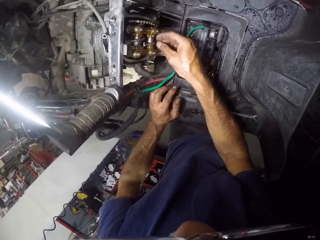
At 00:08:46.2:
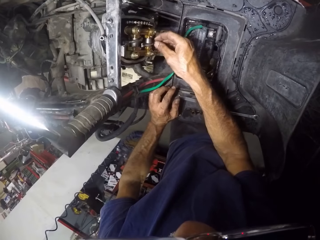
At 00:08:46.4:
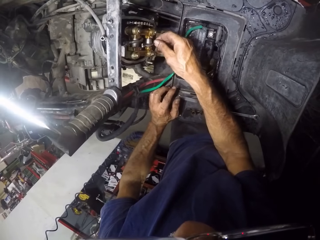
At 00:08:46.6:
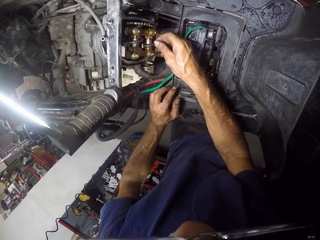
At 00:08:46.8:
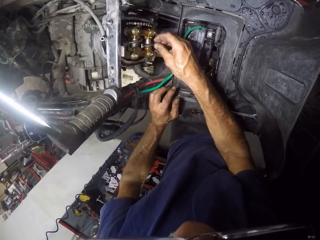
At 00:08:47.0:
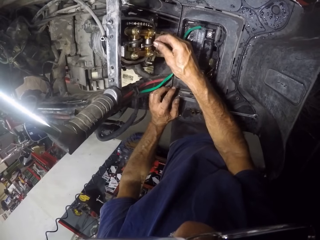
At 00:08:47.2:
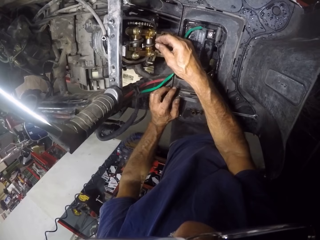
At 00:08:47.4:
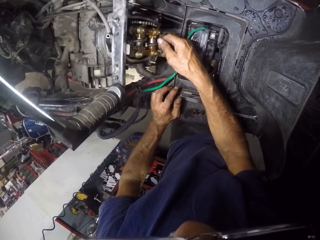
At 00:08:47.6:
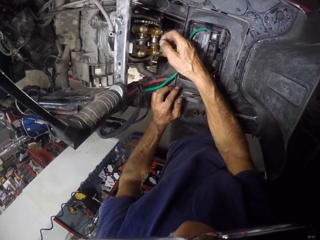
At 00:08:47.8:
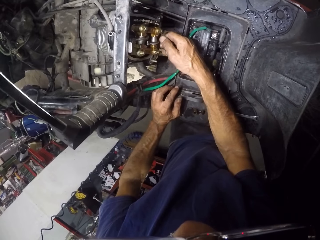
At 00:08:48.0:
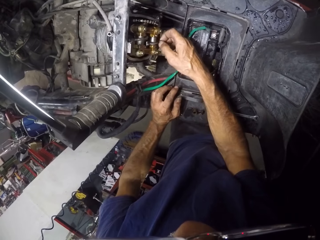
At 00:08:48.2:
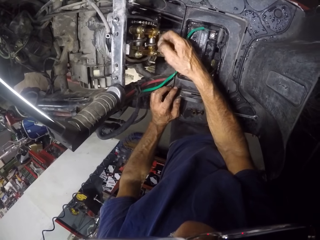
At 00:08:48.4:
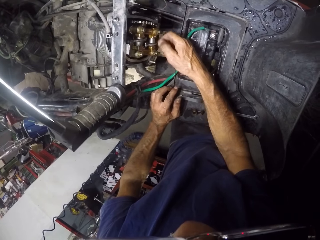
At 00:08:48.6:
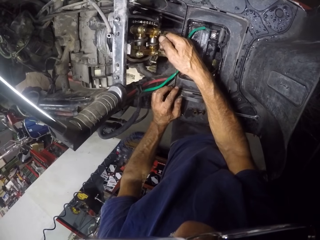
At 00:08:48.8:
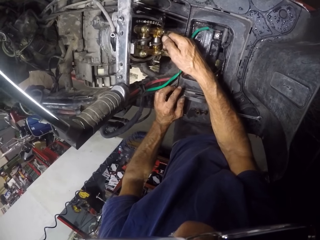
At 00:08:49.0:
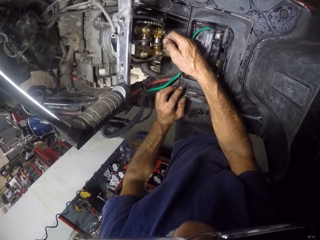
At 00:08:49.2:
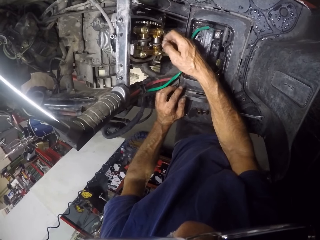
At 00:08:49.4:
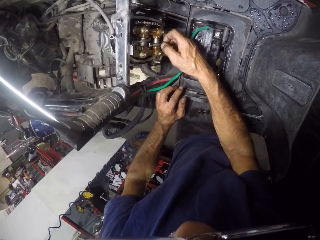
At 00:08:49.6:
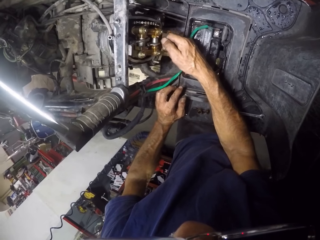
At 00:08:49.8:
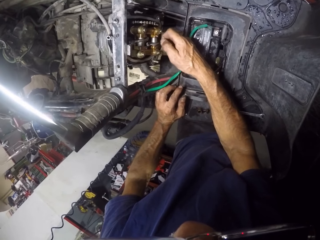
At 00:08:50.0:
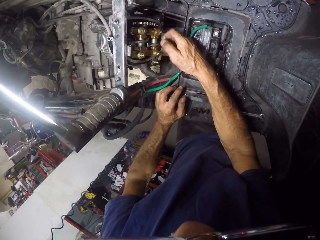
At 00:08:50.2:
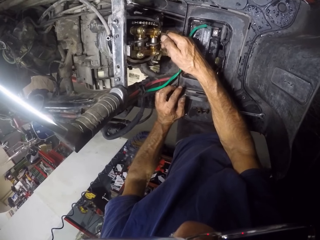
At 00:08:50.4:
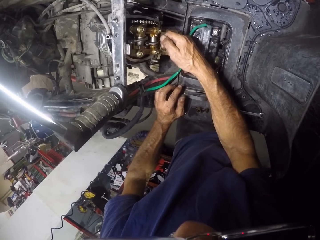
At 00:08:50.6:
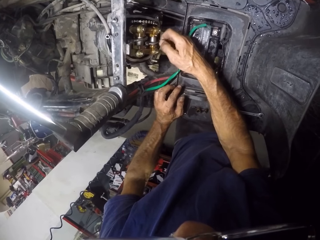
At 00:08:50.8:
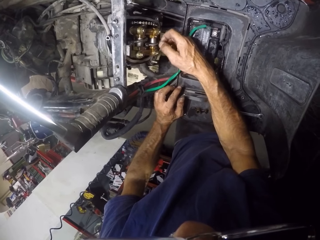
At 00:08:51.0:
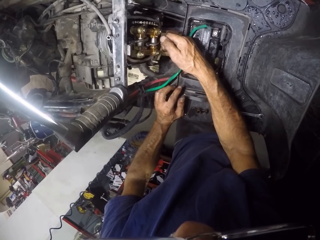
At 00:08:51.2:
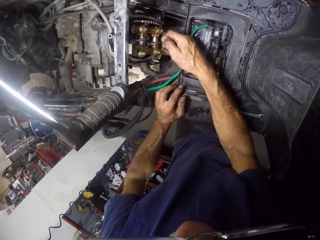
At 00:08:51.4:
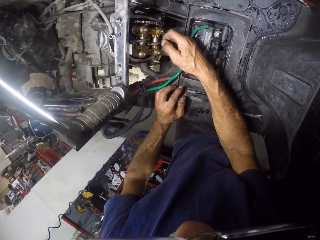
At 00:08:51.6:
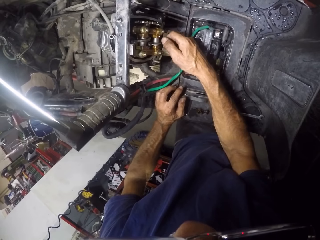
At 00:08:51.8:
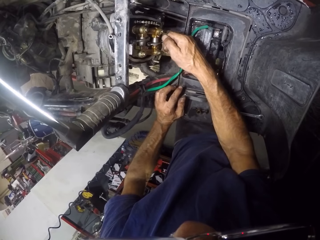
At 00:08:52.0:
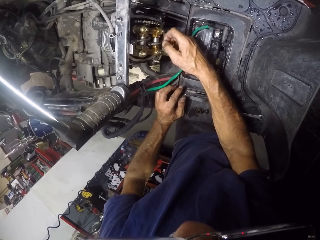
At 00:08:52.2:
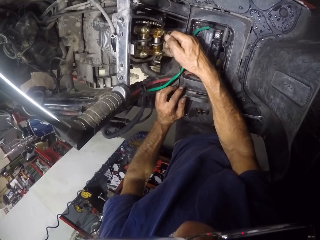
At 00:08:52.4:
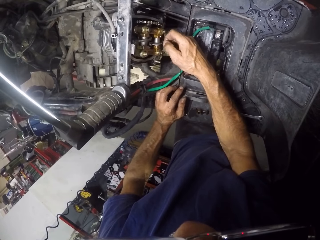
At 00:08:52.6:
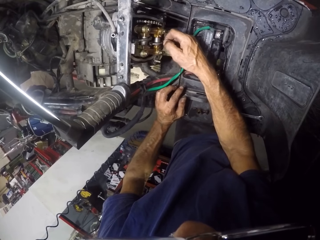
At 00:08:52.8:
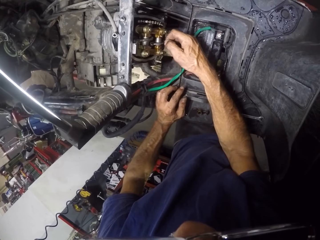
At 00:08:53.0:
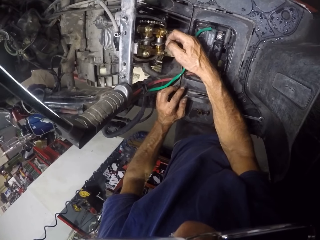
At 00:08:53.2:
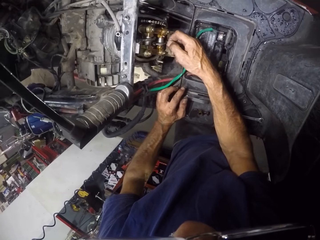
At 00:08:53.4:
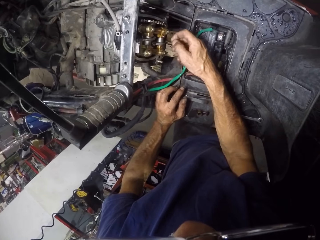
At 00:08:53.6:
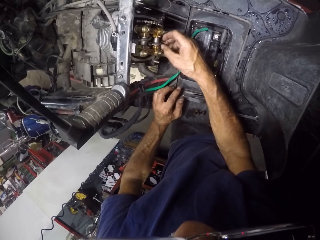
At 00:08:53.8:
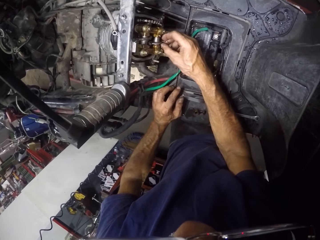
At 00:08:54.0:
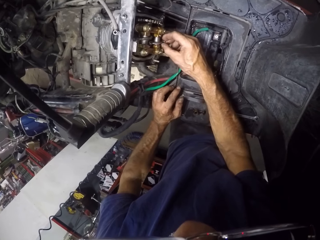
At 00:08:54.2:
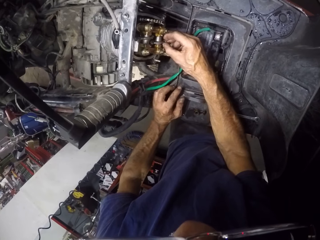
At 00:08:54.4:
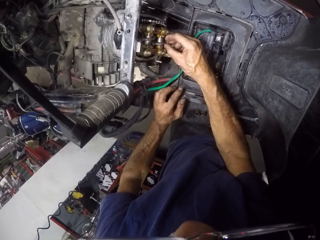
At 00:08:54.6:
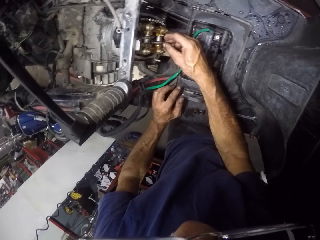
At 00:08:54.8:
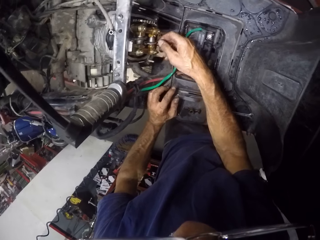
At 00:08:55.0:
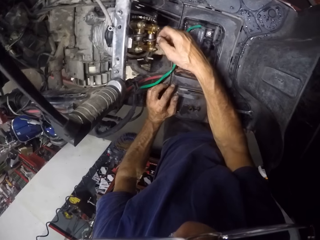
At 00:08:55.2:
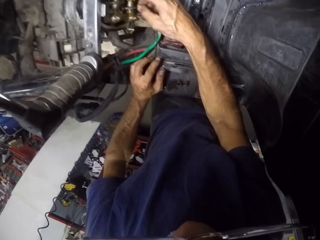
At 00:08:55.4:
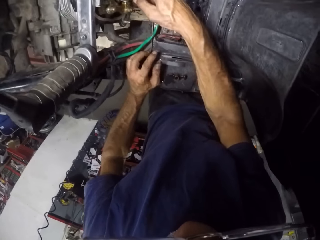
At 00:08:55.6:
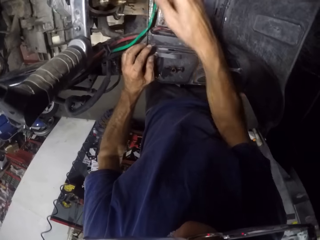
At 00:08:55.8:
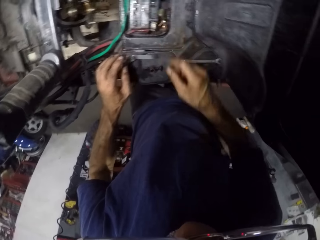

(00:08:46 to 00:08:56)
The camera wearer tightens the screws.

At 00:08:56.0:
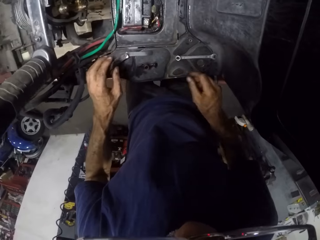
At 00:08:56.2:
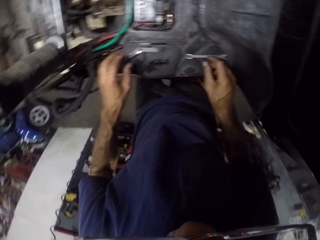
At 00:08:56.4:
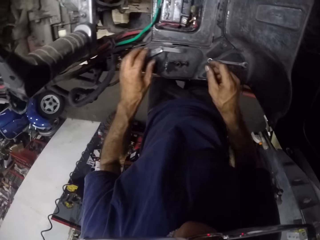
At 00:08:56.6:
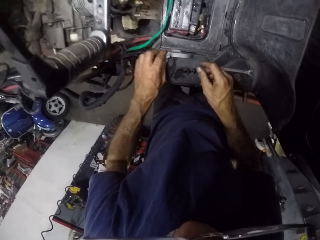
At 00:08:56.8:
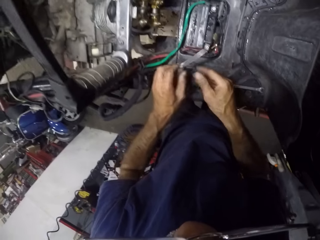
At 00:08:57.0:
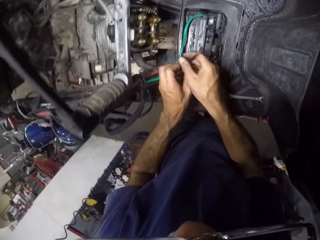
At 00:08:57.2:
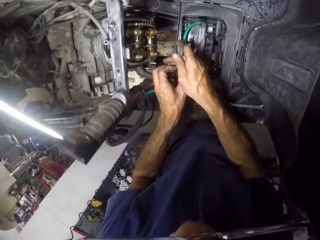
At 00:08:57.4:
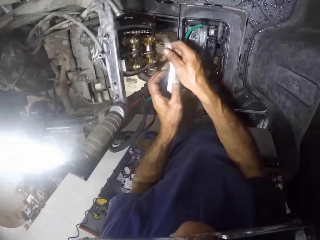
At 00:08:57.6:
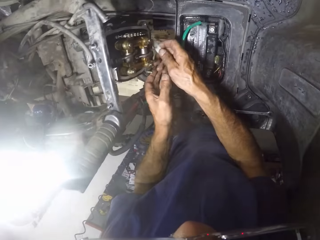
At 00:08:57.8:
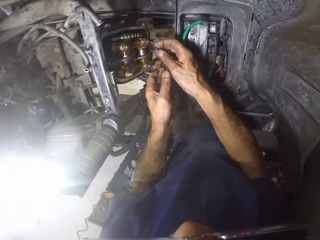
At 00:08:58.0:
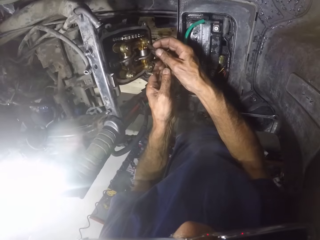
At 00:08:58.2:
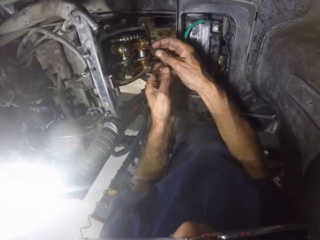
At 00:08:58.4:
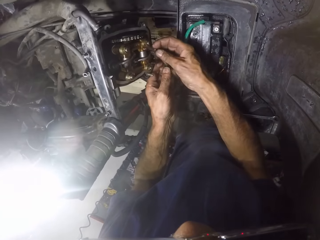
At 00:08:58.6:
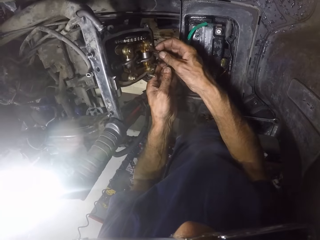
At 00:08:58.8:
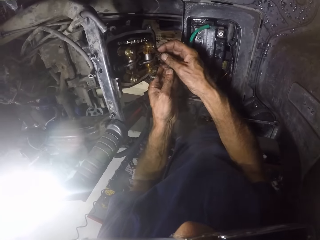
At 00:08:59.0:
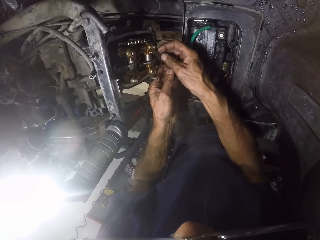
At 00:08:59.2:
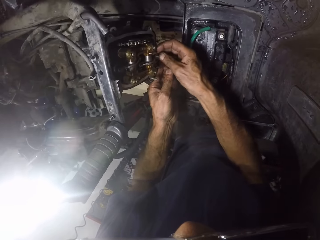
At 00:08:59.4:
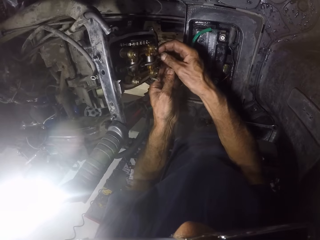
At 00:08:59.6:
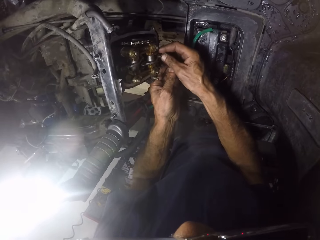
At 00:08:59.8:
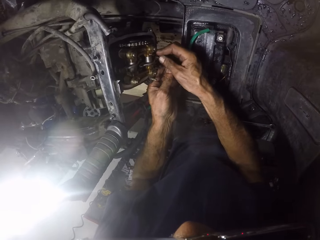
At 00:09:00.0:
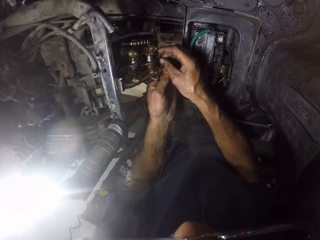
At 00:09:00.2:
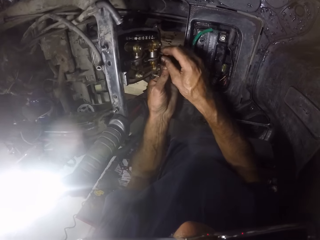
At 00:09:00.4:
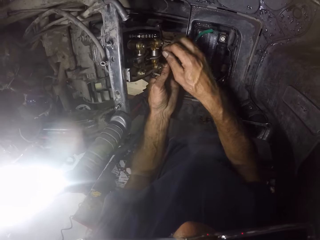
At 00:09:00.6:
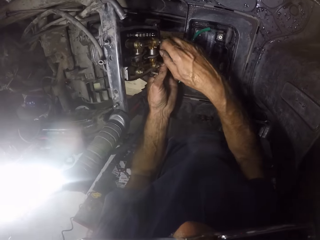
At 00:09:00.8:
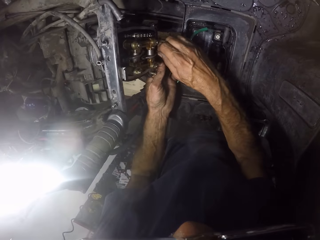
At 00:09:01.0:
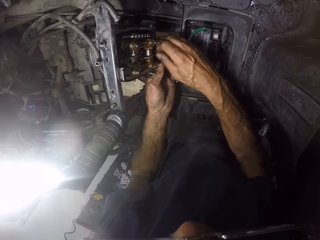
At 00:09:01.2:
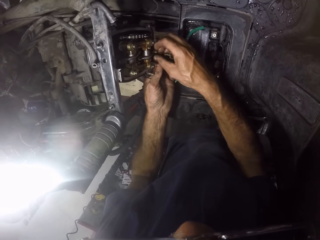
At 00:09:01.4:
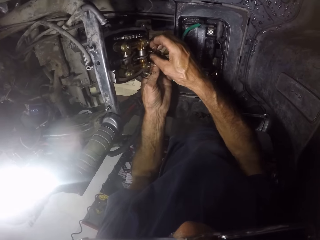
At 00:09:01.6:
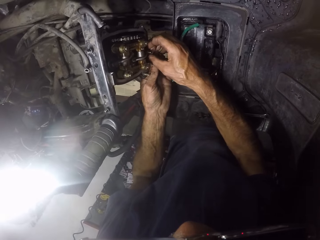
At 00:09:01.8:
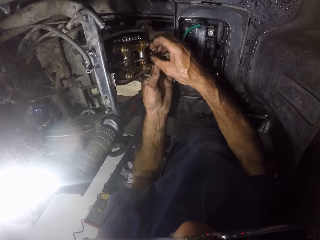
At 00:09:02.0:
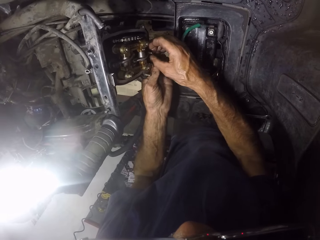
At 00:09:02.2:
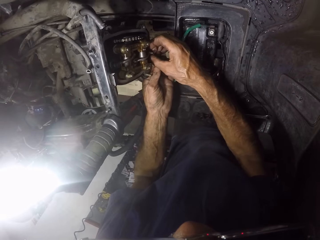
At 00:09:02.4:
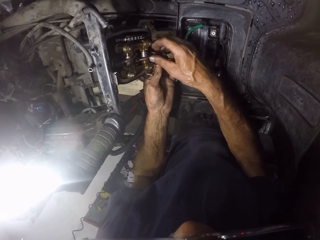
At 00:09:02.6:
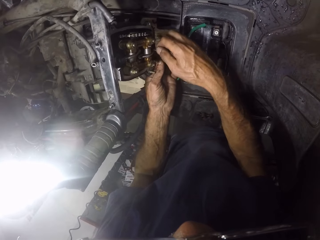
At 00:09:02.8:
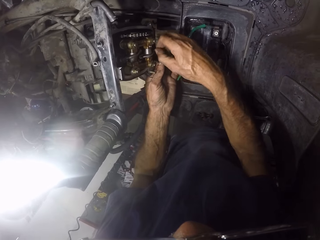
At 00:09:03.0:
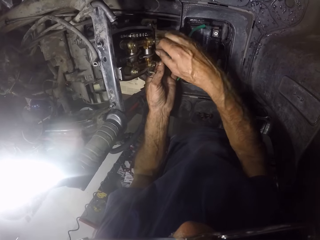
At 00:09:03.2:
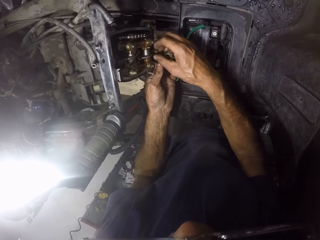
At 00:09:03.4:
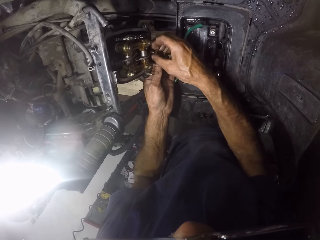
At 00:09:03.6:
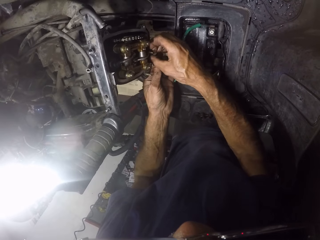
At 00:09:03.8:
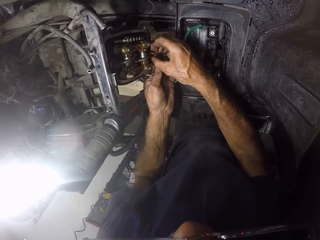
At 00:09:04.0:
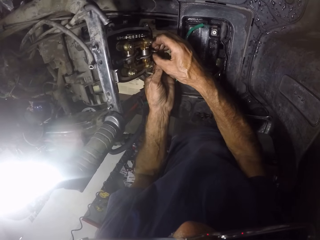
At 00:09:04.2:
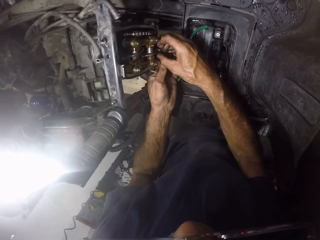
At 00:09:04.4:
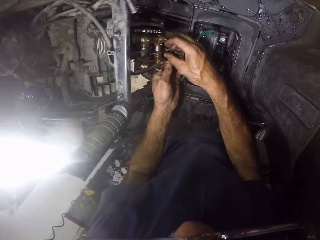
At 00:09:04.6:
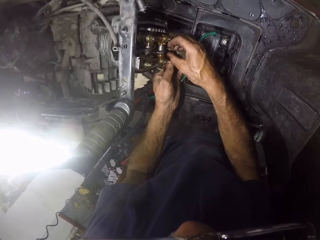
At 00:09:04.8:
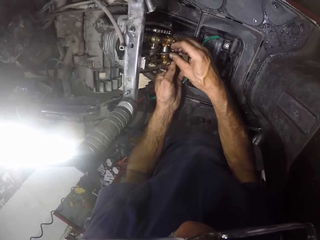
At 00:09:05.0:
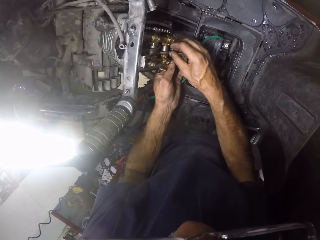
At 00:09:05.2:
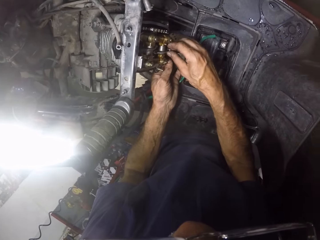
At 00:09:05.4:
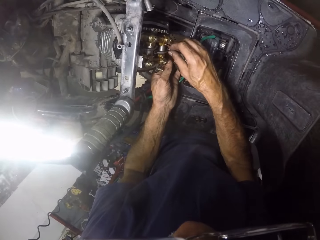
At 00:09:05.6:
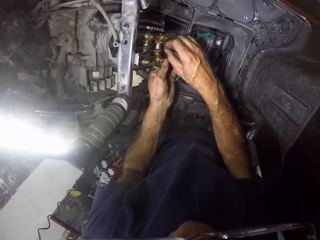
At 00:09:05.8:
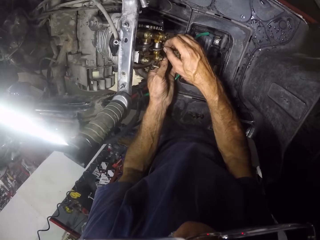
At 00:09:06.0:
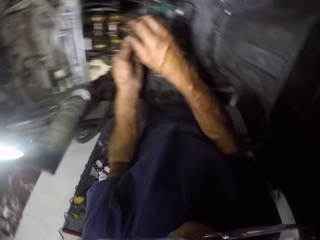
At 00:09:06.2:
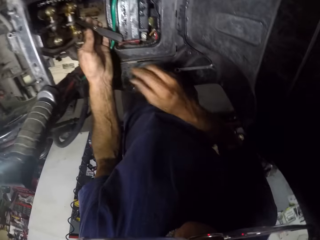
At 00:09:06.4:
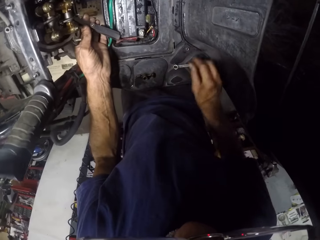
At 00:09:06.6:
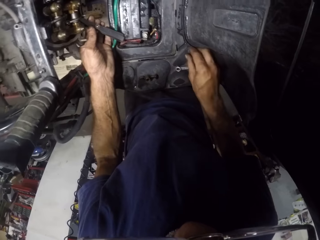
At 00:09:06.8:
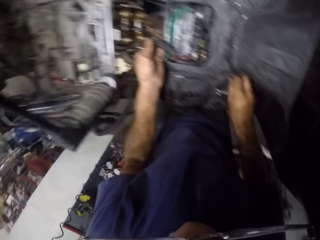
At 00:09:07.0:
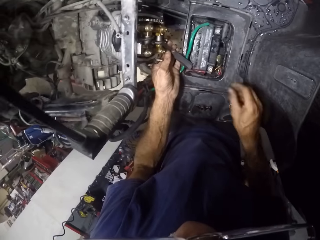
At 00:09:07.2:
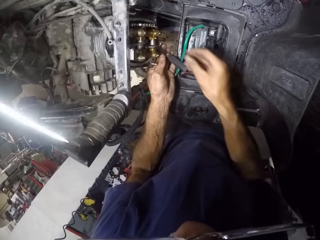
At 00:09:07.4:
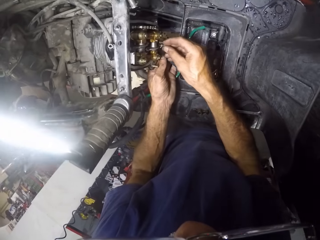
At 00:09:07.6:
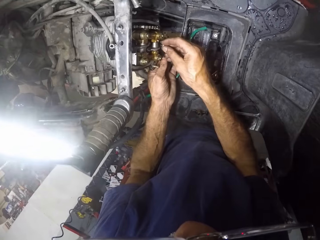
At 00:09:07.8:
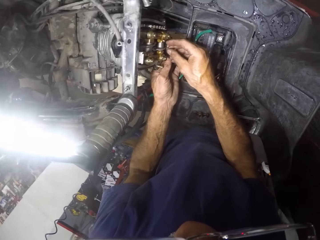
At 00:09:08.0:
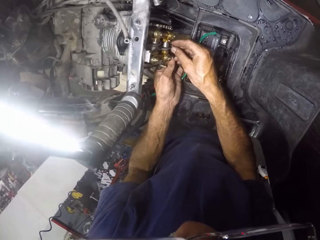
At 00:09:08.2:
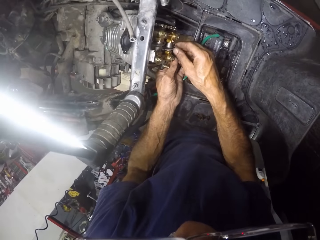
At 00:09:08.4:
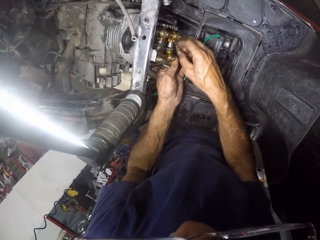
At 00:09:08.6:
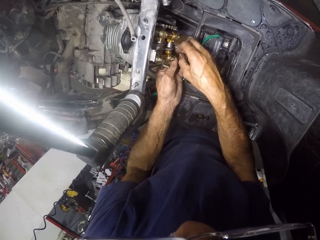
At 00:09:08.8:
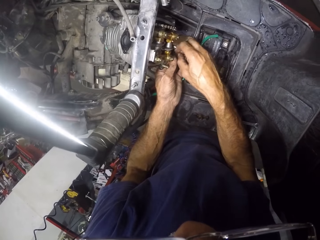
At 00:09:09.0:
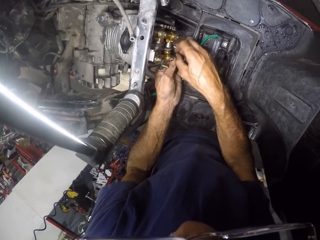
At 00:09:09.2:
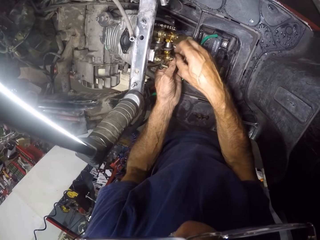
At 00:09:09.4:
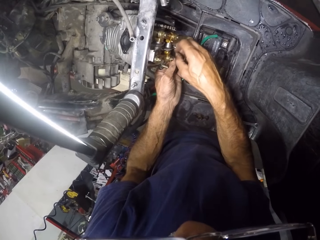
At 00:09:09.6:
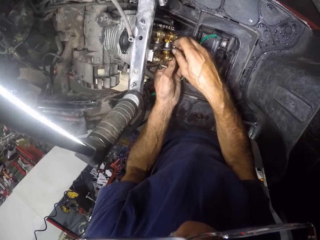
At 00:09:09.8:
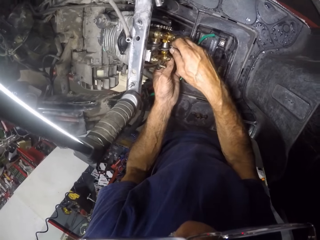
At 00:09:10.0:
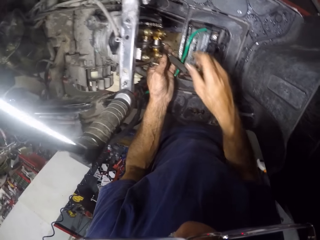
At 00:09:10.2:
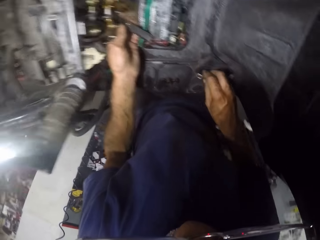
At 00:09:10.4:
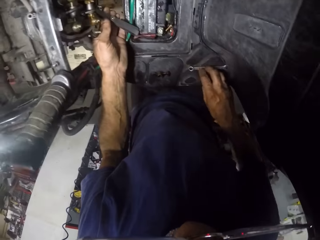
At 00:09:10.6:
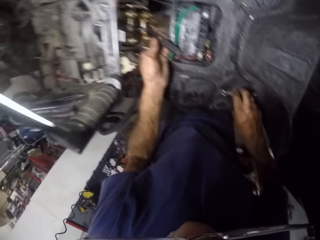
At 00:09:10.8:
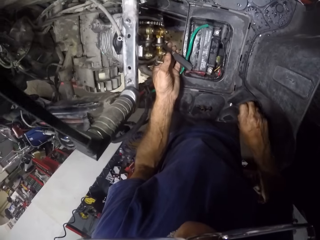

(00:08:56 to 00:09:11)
The camera wearer picks something. He adjusts the nut on the engine bracket with the blade and his hands. He inserts something. He inserts screws. He tightens a nut to the bolt with his right hand. He tightens the screws.